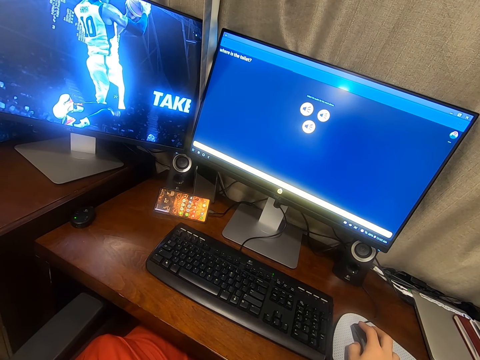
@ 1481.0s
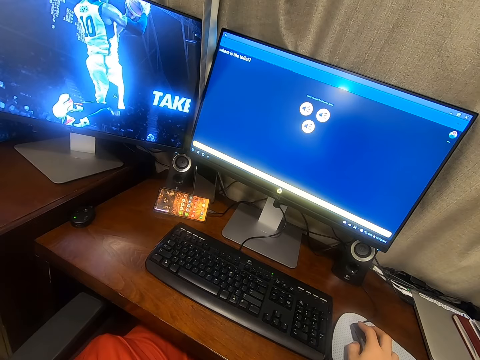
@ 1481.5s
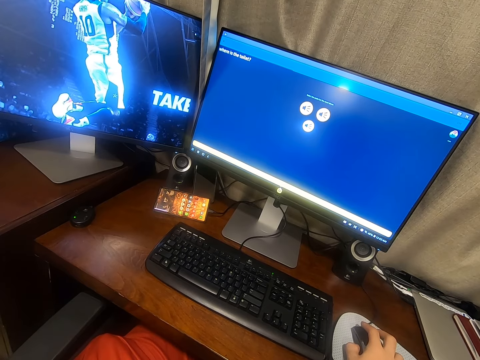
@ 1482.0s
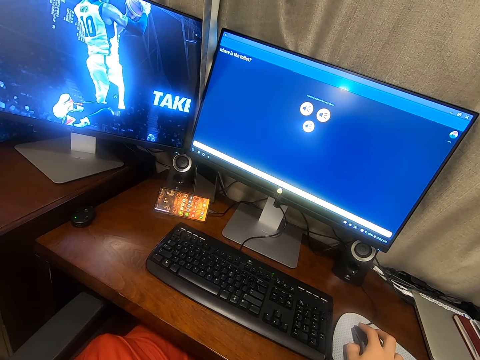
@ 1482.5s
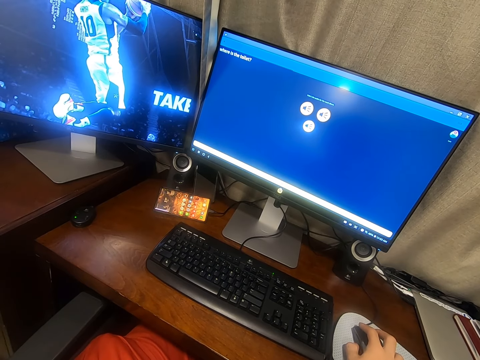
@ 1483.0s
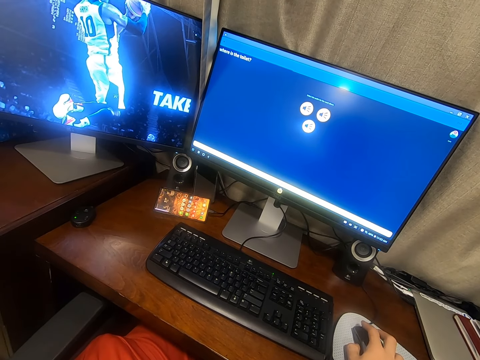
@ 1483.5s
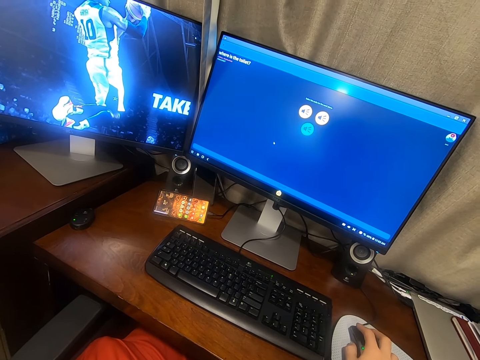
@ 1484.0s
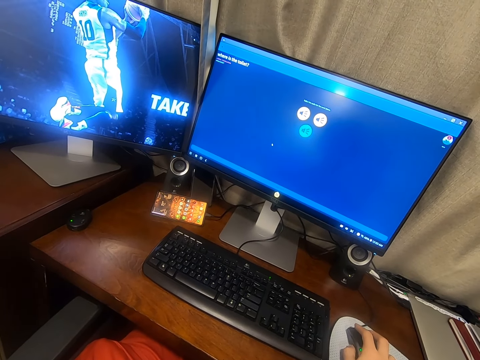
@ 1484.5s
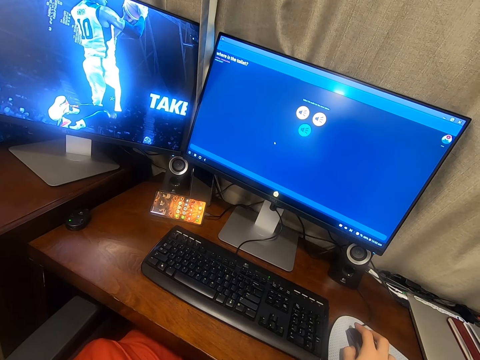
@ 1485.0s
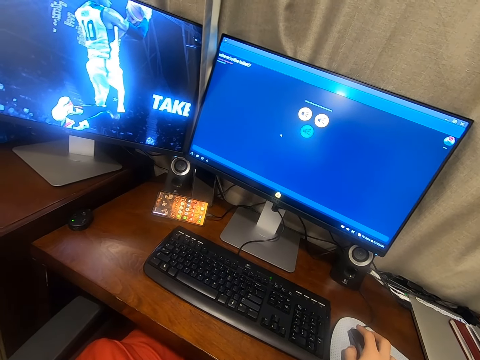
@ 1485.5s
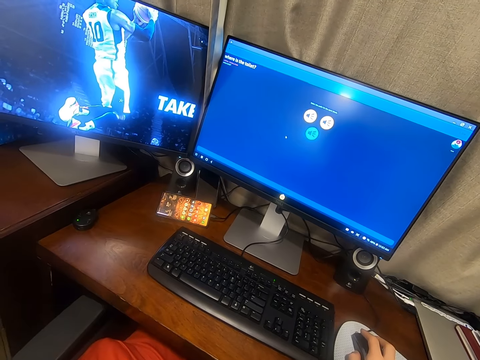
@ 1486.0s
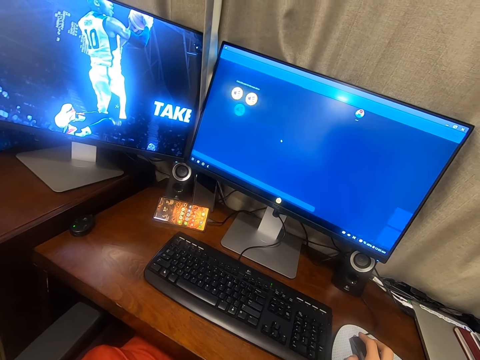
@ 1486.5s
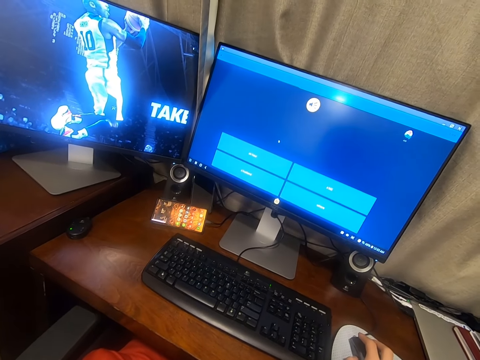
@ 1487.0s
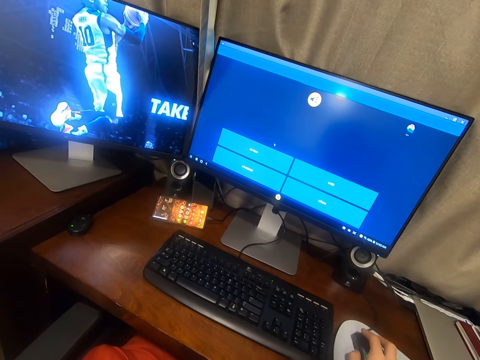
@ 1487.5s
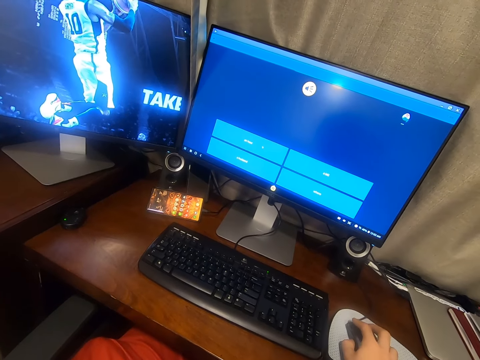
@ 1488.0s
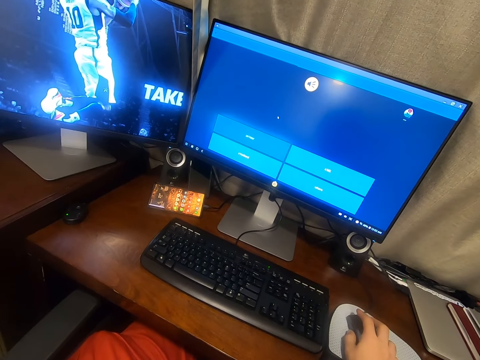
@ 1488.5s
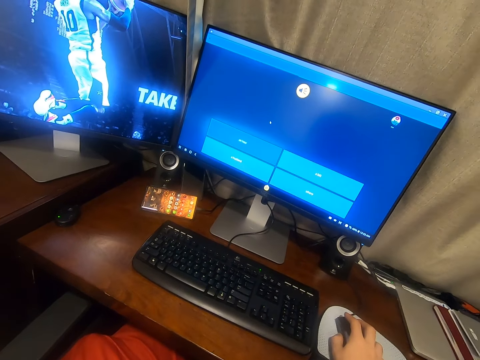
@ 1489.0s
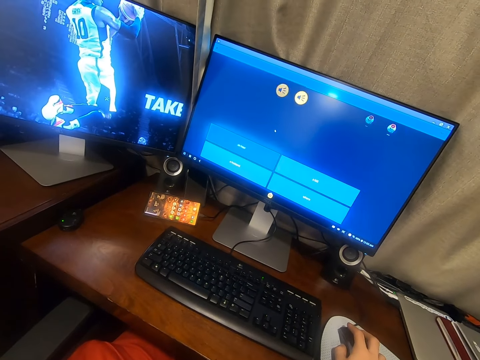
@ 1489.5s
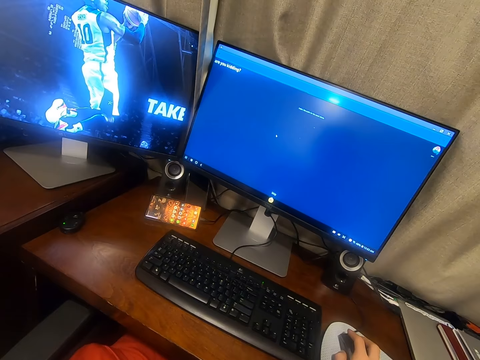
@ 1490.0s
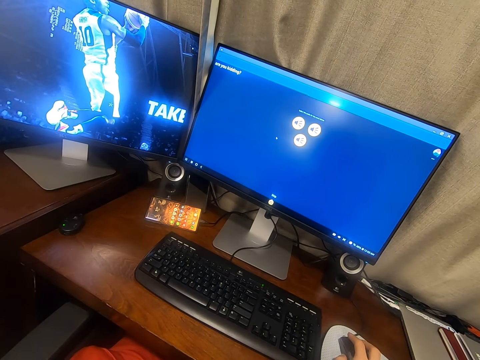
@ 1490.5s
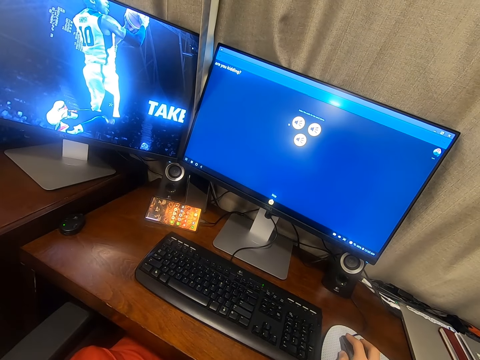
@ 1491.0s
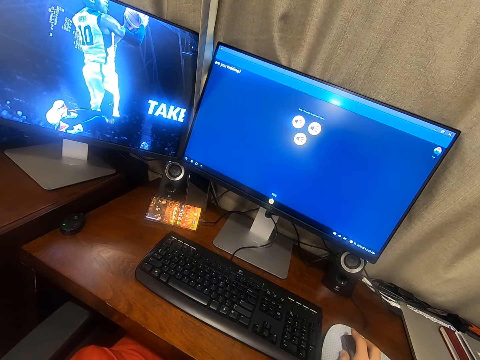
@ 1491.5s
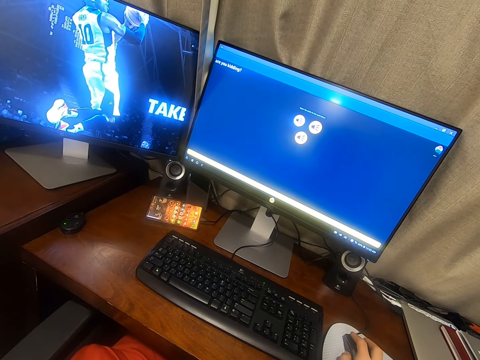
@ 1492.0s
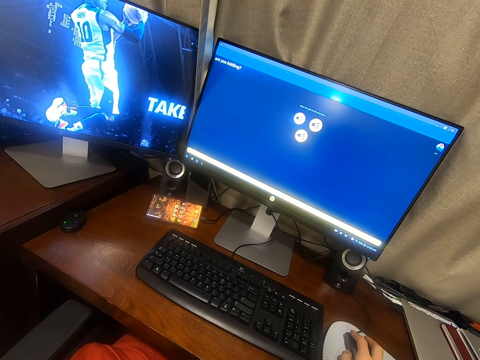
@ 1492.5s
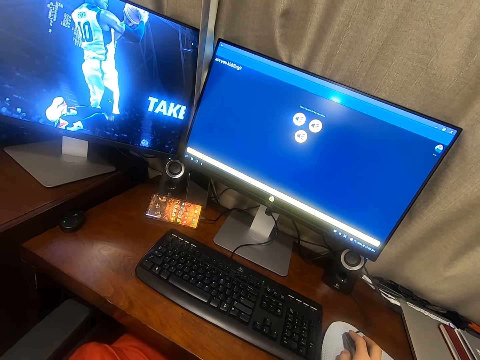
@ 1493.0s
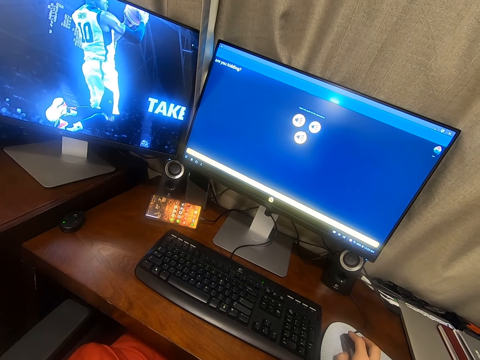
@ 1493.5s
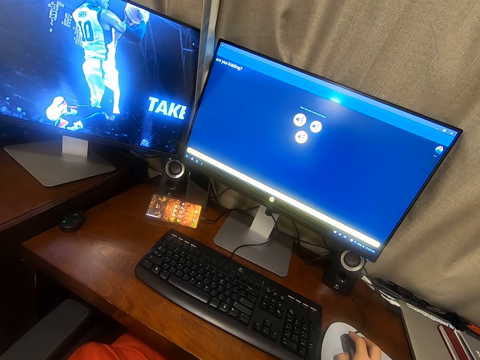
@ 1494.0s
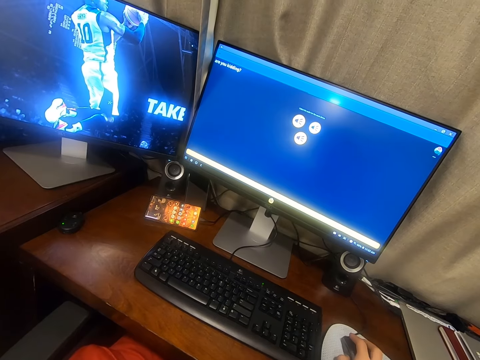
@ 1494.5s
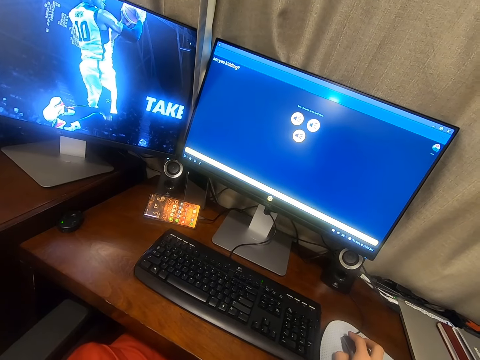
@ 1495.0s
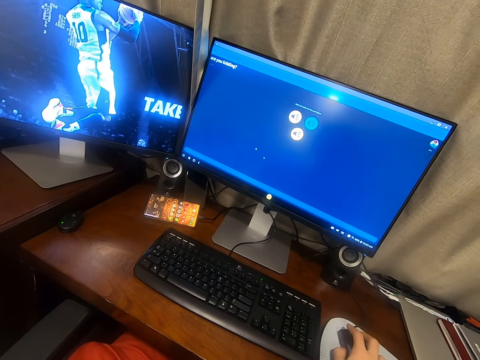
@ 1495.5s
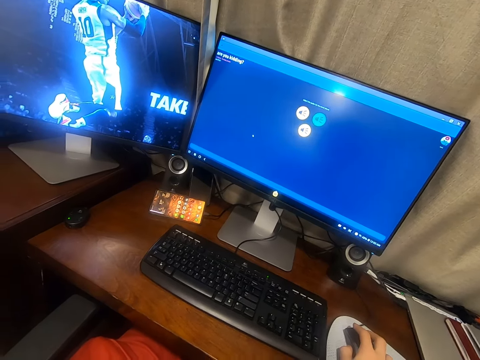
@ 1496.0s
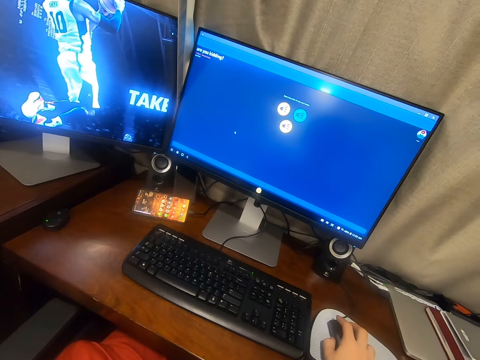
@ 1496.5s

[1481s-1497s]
The camera wearer moves the cursor on the computer. They click on the mouse. They move the cursor on the computer. They click on the mouse.

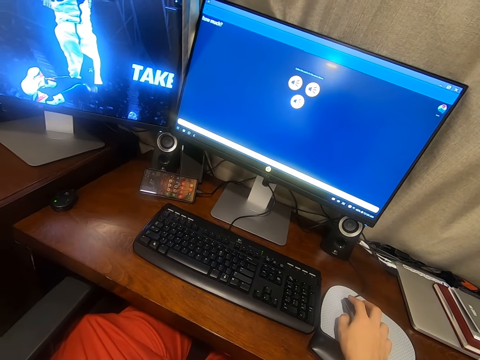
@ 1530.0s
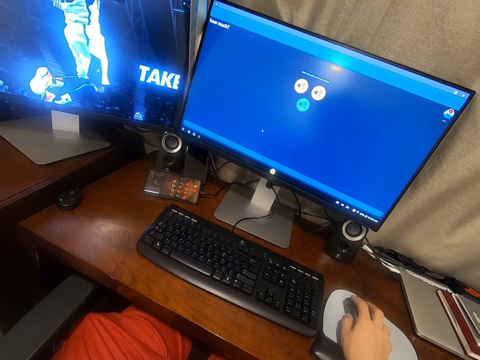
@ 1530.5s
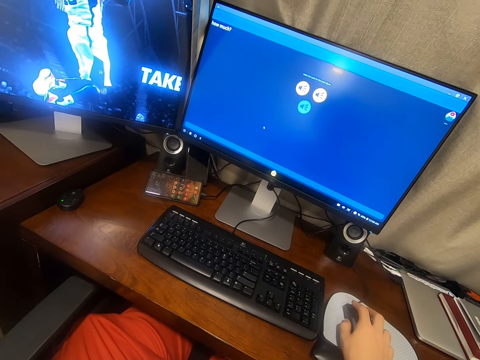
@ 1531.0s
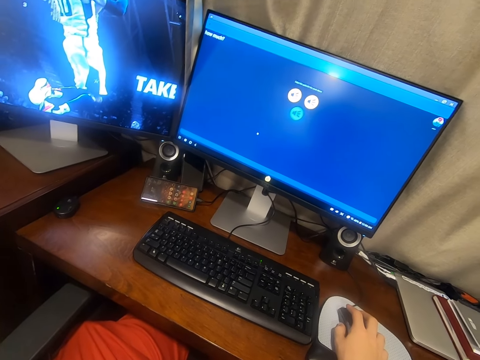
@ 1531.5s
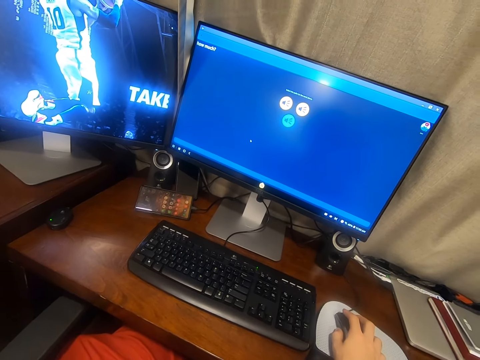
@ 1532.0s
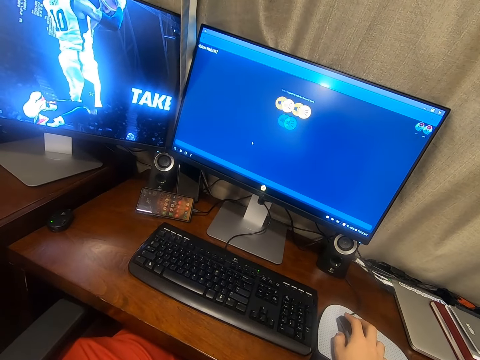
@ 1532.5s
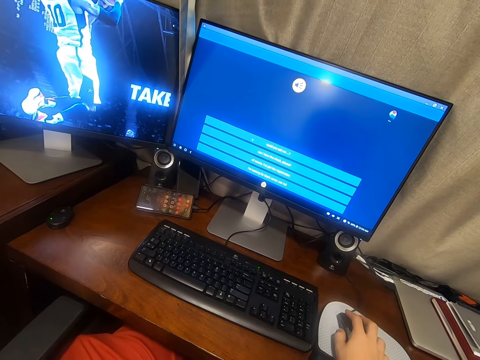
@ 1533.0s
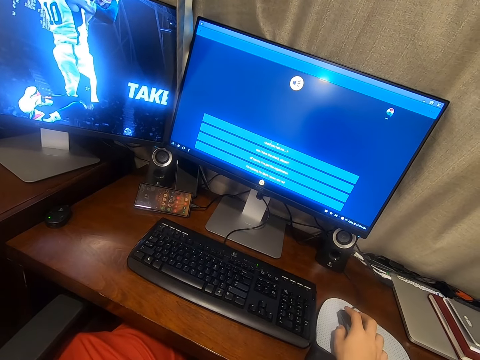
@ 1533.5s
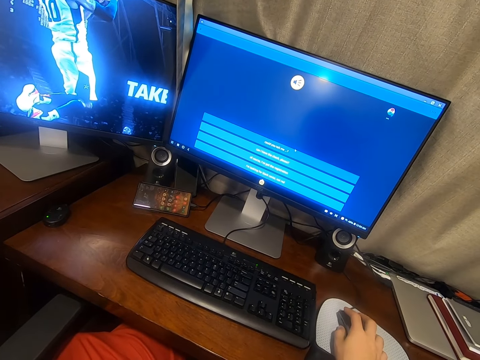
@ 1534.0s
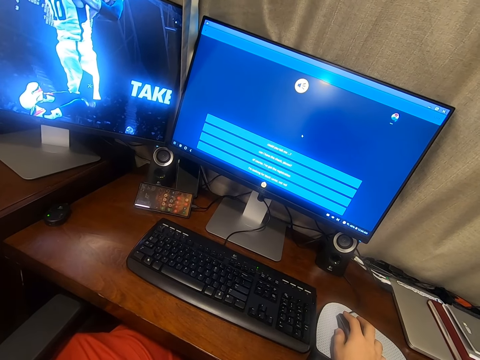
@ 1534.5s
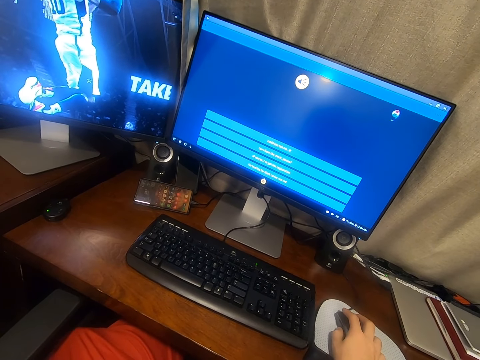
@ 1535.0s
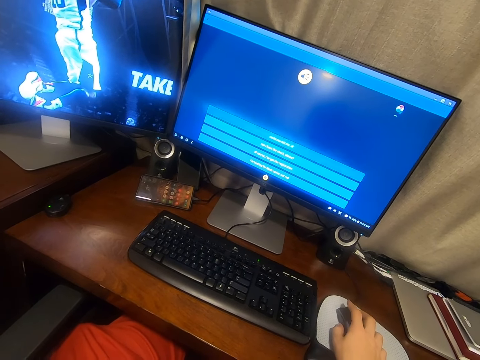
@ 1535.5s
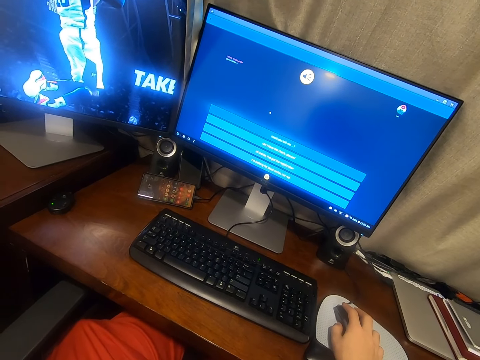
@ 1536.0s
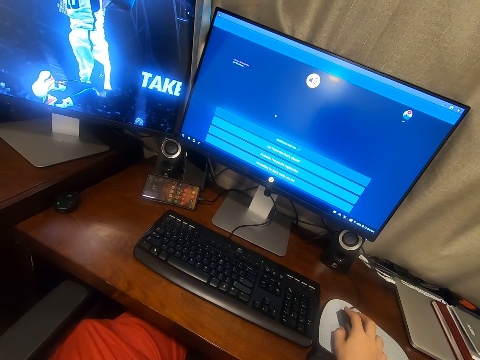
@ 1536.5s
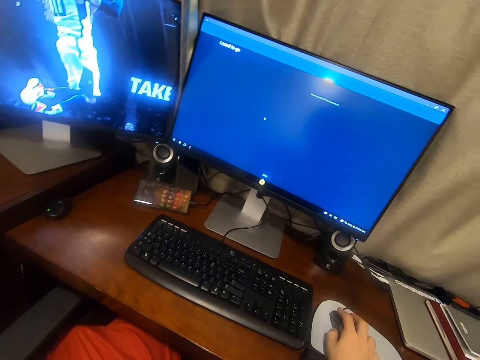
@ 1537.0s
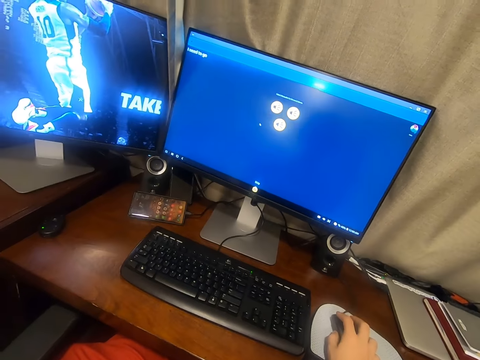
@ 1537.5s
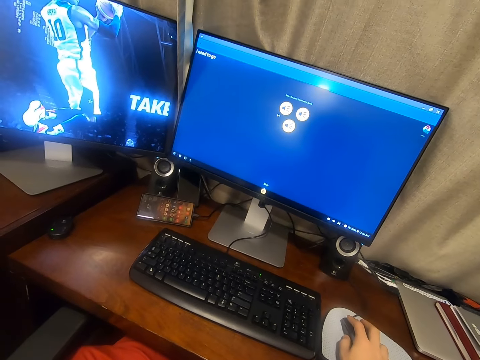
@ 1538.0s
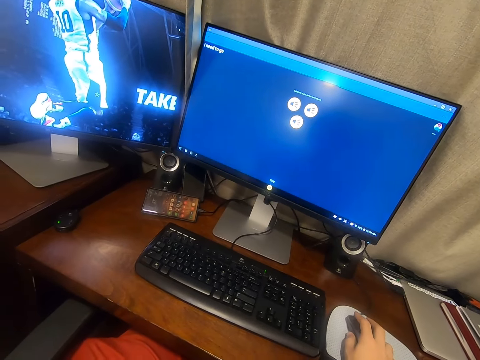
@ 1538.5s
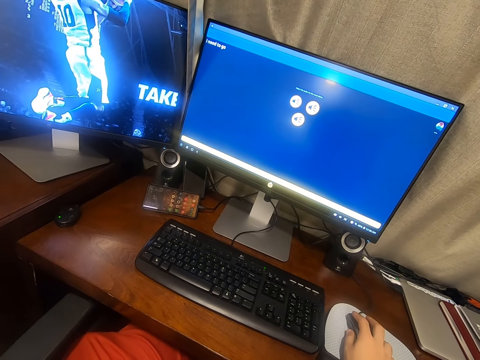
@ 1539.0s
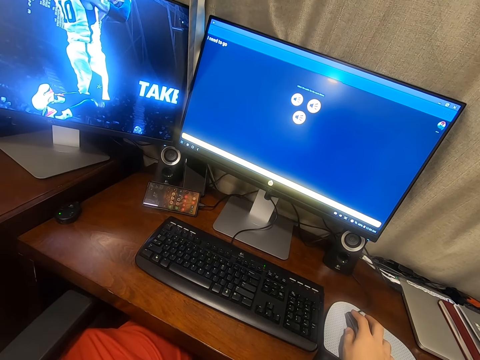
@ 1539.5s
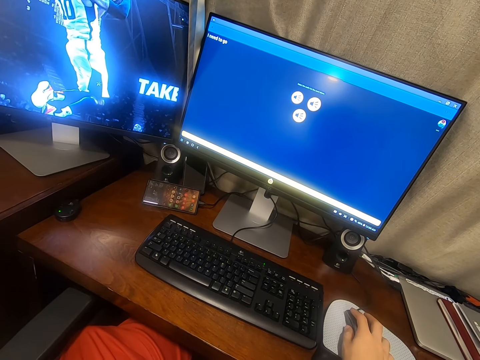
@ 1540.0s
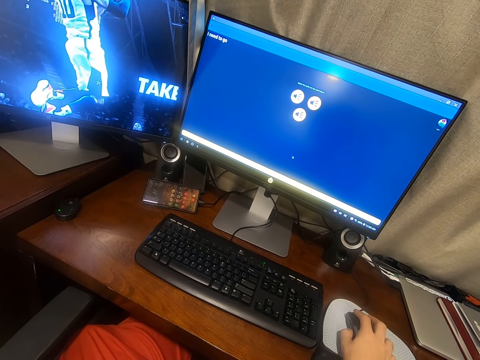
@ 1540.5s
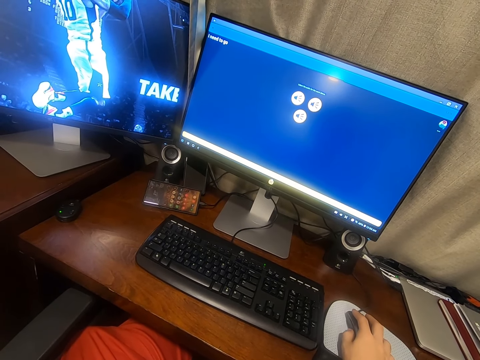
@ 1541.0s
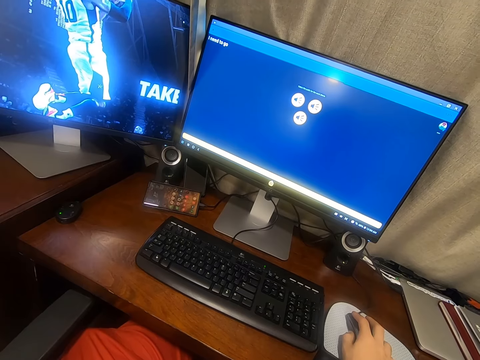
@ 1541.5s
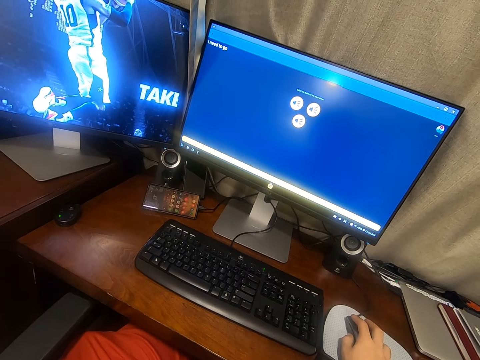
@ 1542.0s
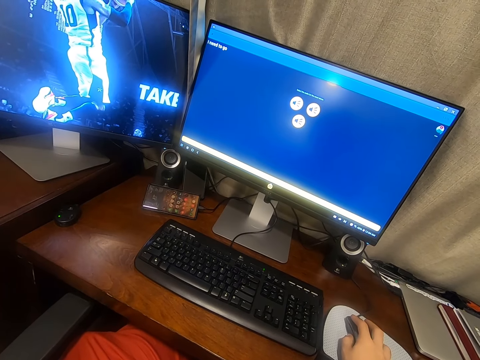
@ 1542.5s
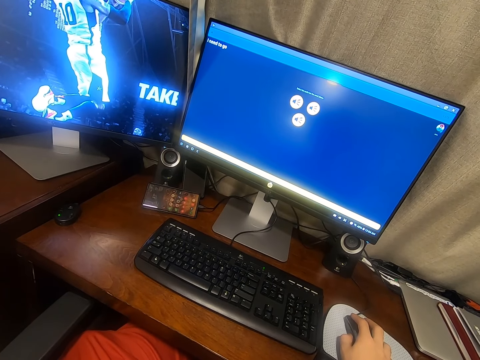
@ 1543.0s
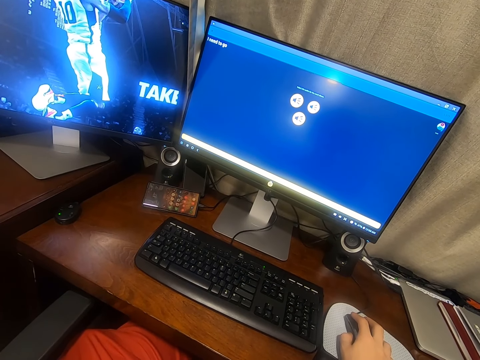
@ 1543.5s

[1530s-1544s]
The camera wearer moves the cursor on the computer. They click on the mouse. They move the cursor on the computer. They click on the mouse.
